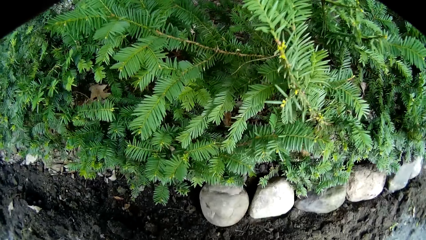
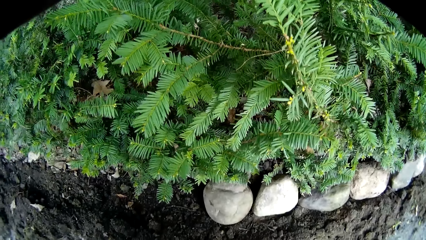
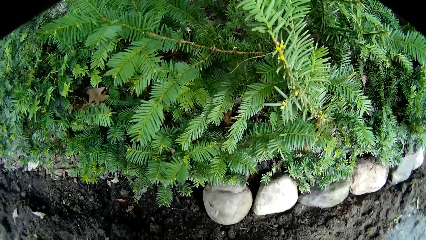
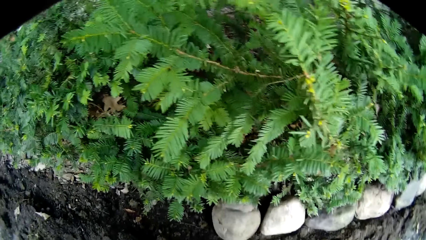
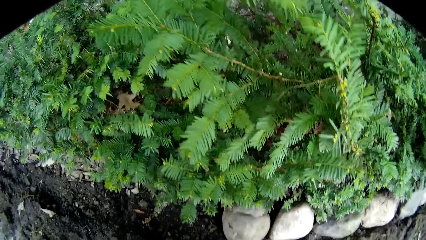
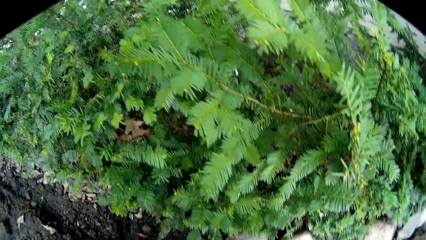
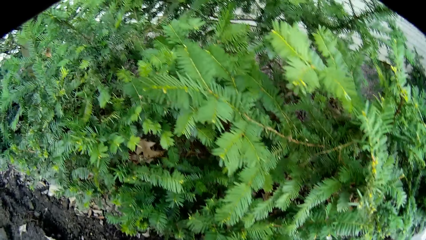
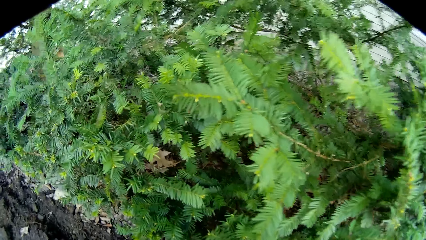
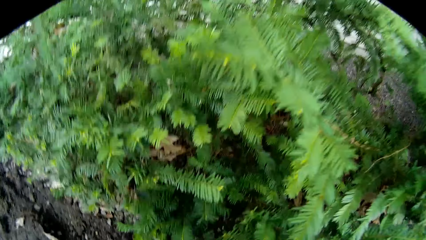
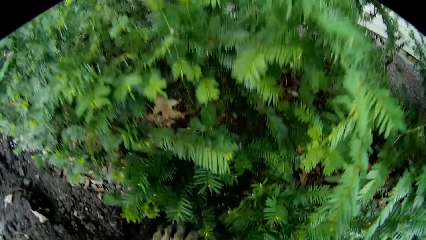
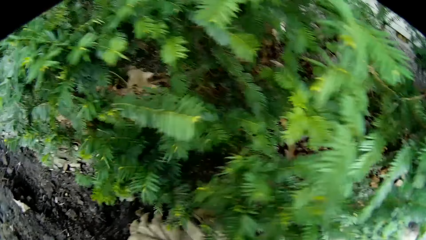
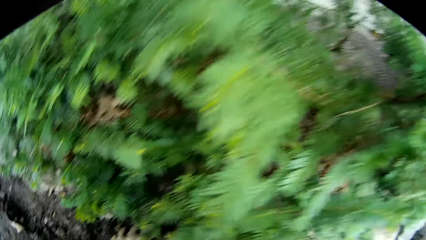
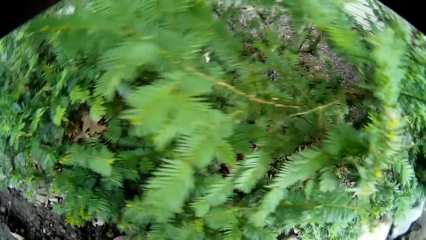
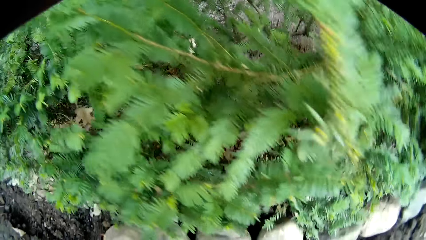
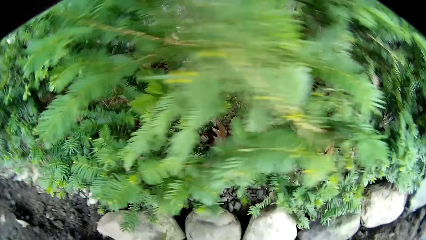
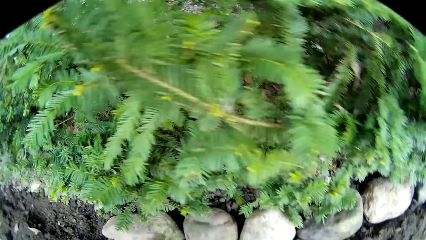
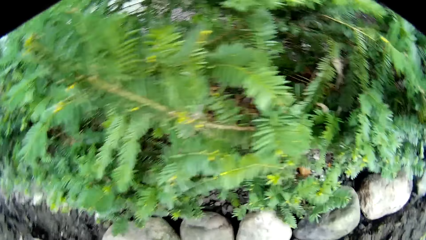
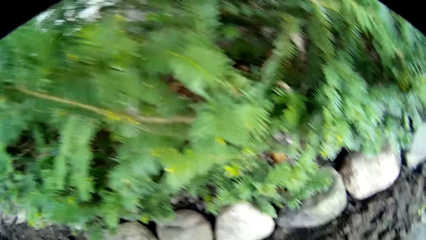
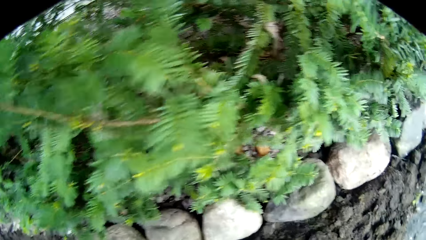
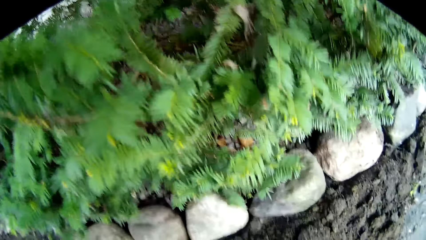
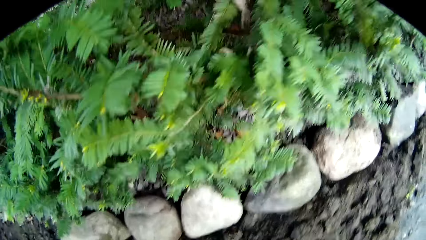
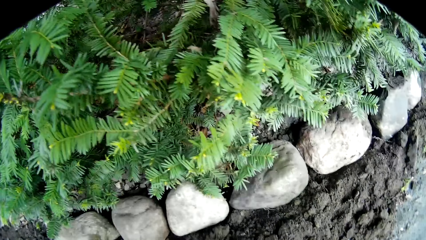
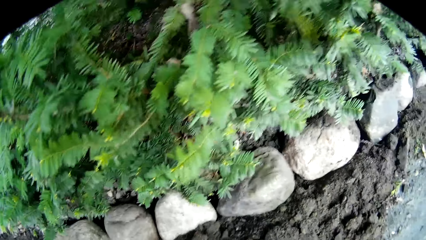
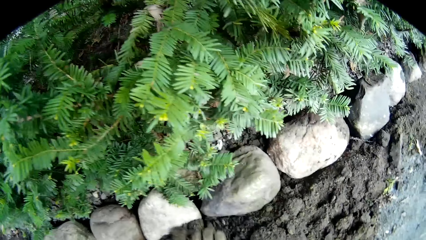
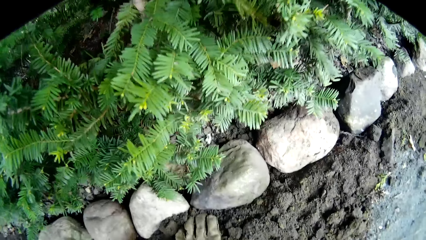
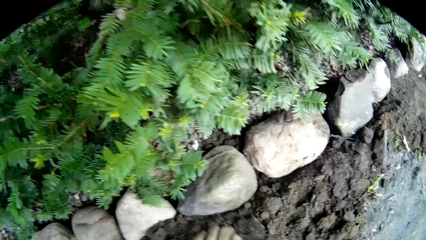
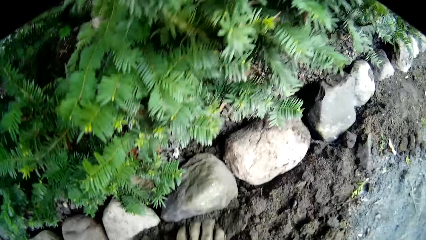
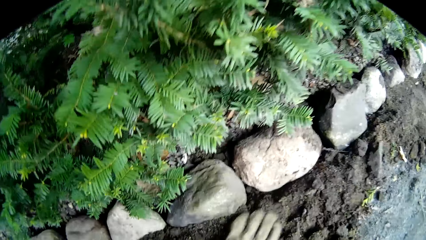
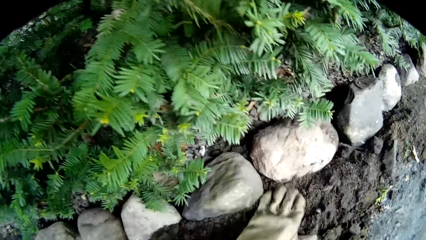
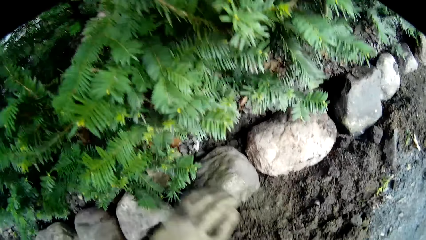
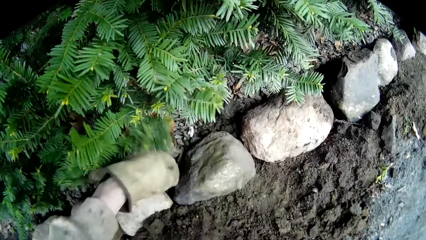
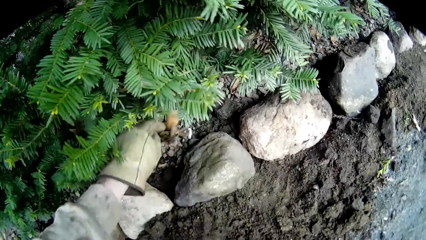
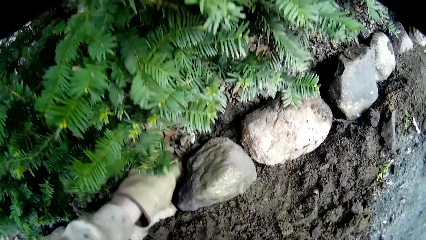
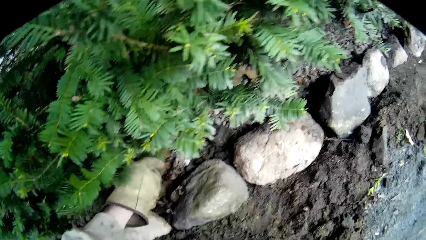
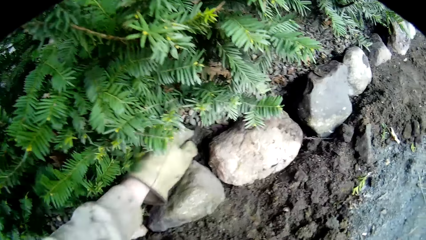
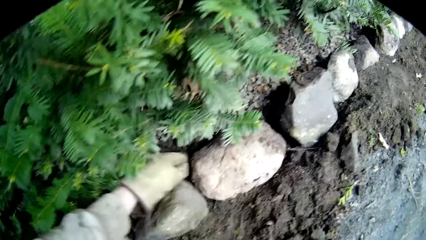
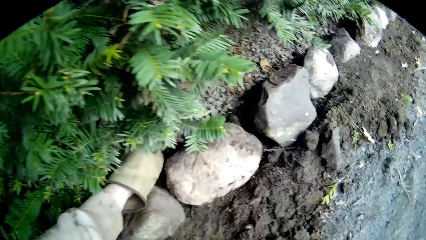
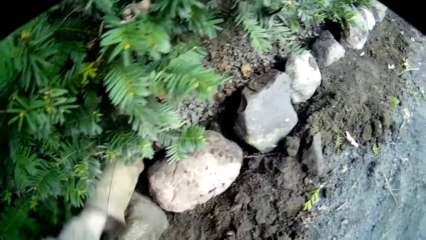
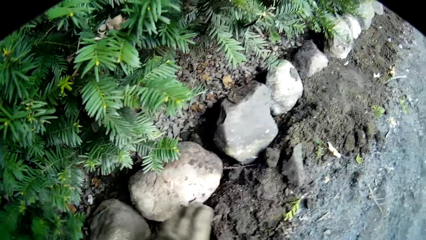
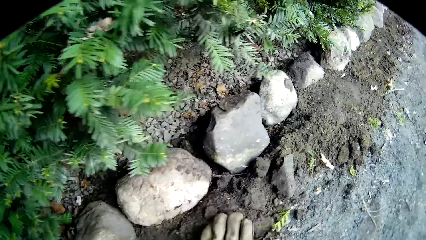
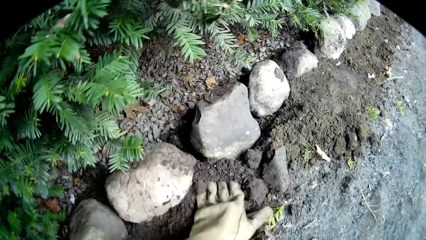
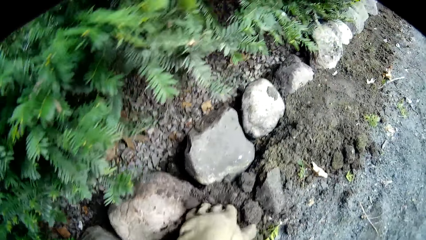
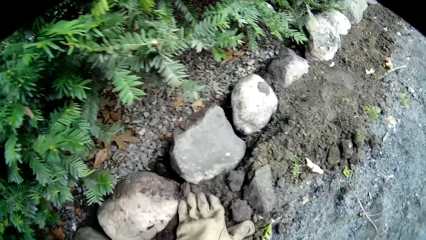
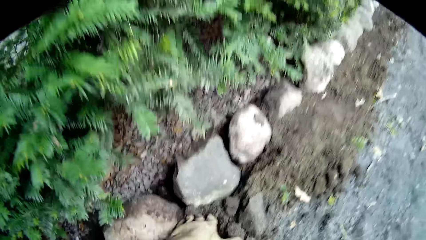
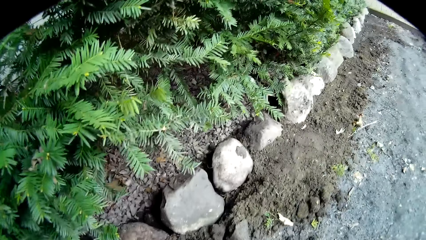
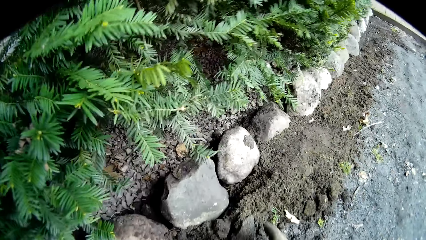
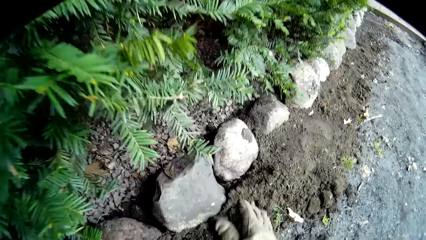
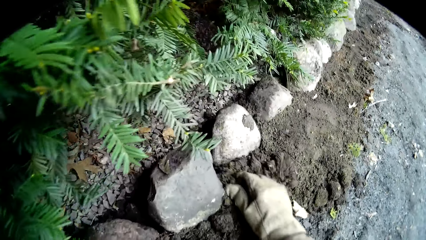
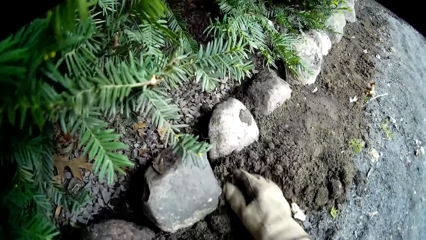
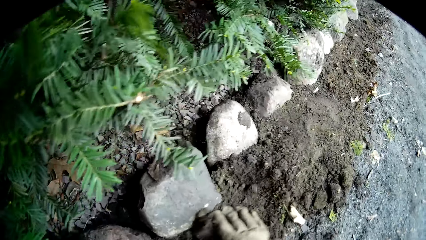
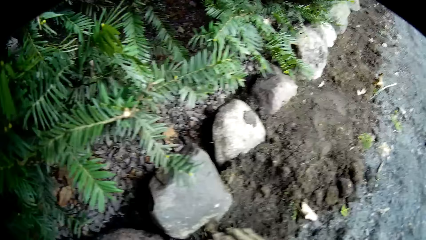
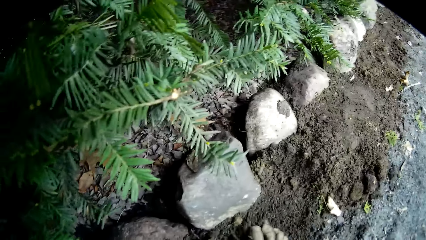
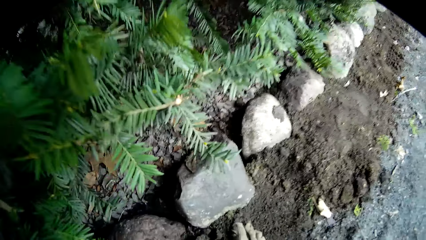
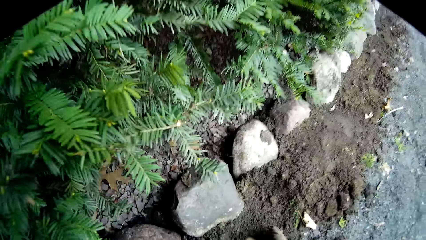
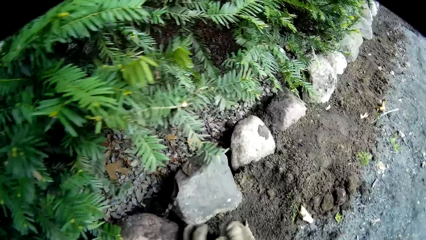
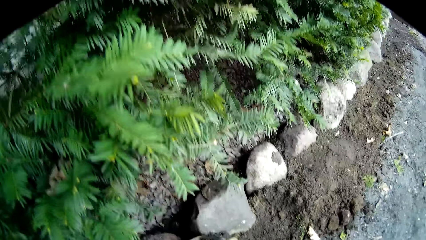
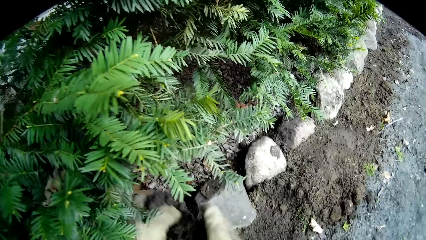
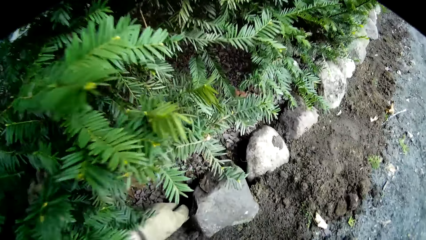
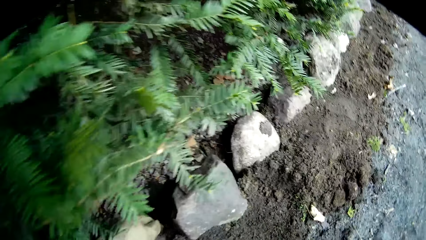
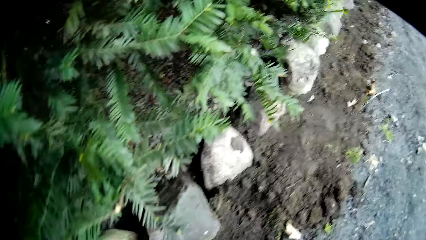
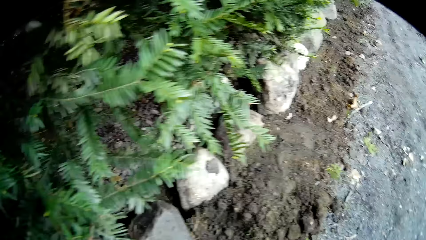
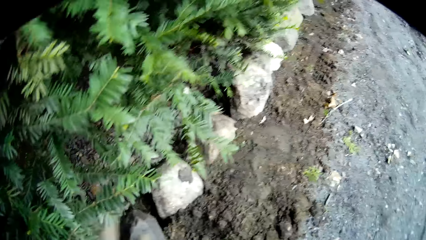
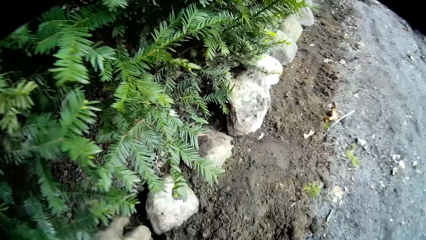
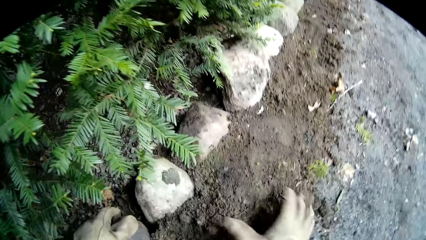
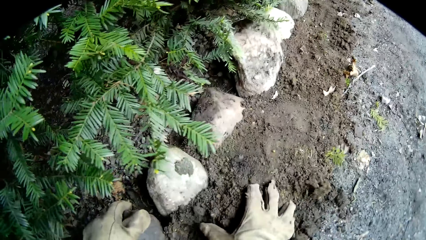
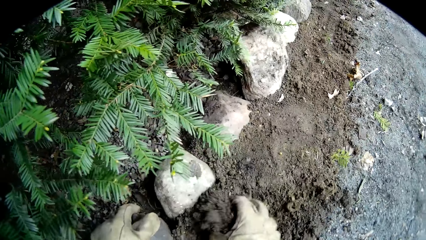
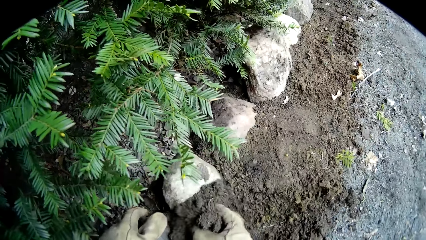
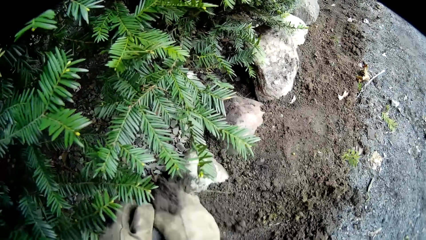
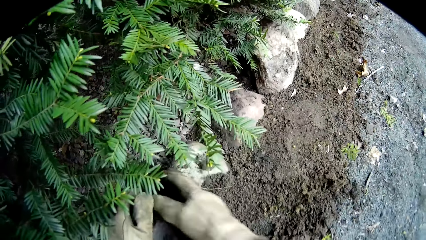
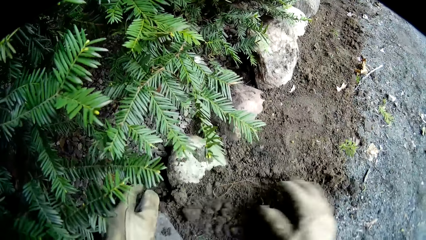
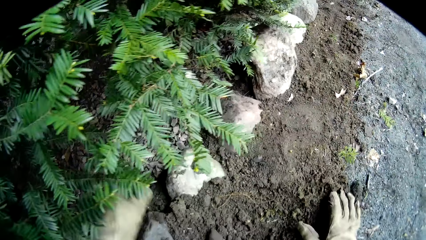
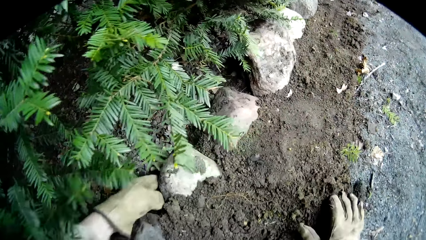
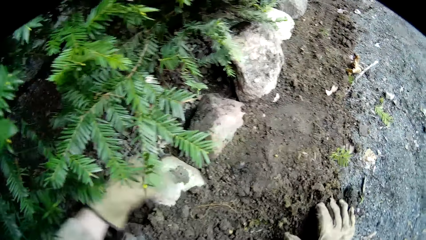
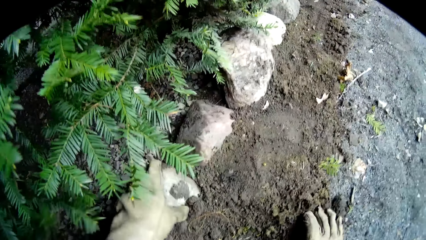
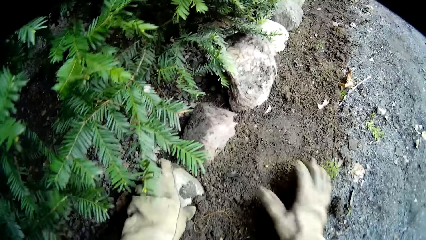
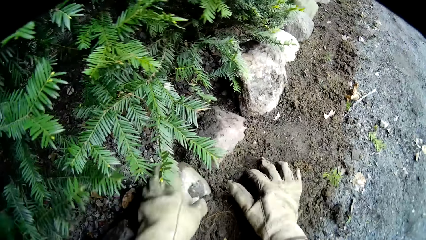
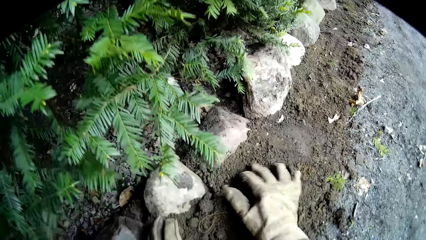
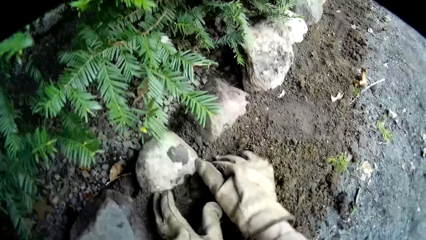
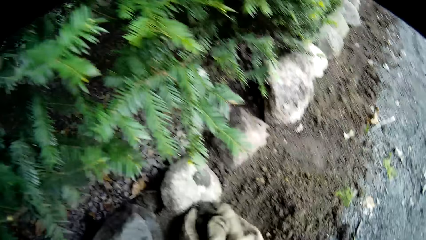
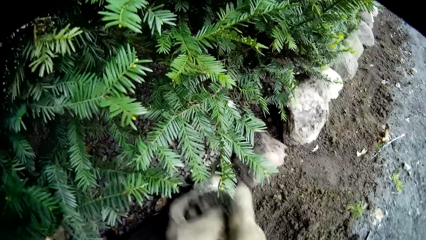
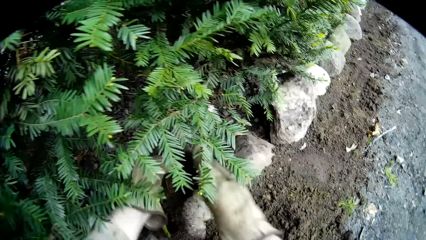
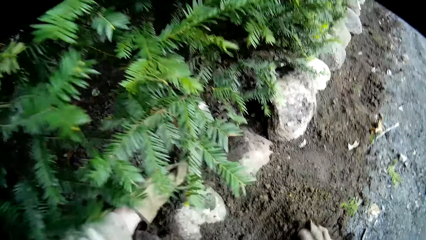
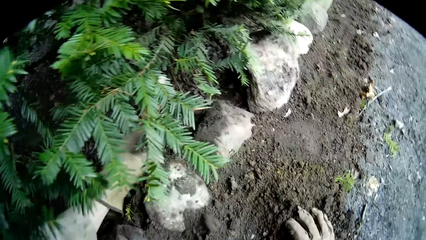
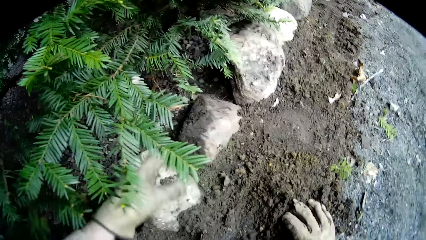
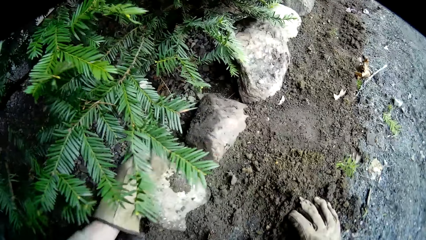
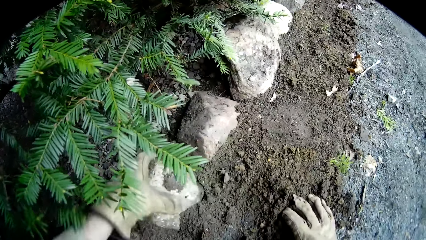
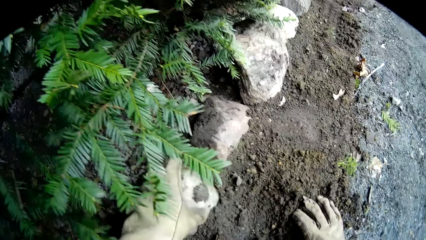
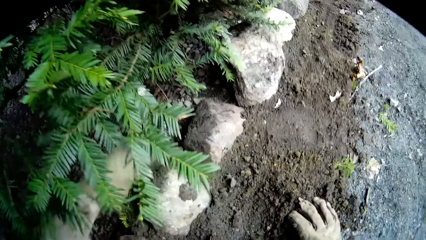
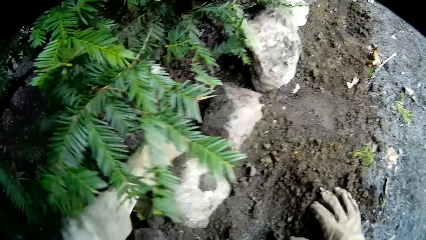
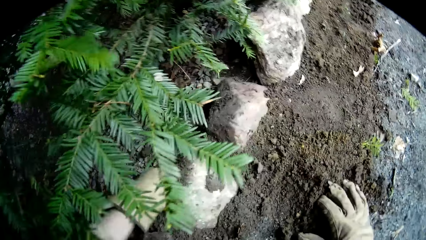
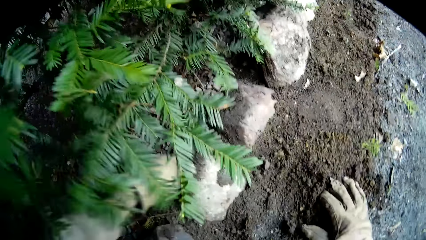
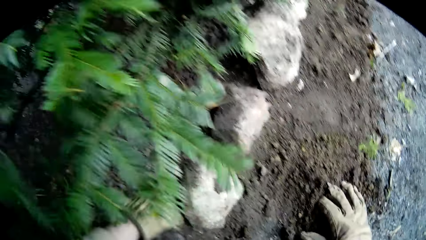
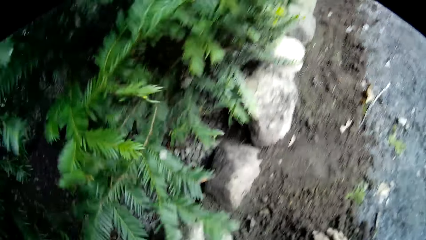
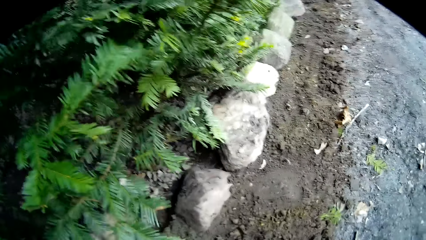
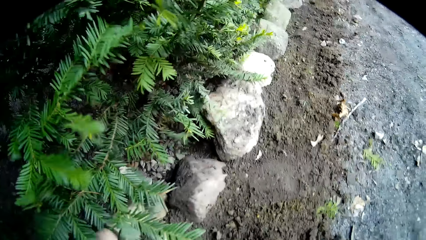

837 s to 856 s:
The camera wearer drops a rock on the floor with his right hand. He heaps soil on stones. He arranges the soil on the floor with his left hand. He arranges the soil on the floor with his right hand. He touches a rock on the floor with his left hand. He adjusts the soil on the floor with his right hand. He touches a rock on the floor with his left hand. He packs a portion of soil from the floor with both hands and pours the soil on the floor with both hands. He touches a rock on the floor with his left hand.
